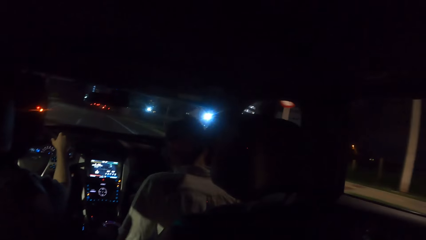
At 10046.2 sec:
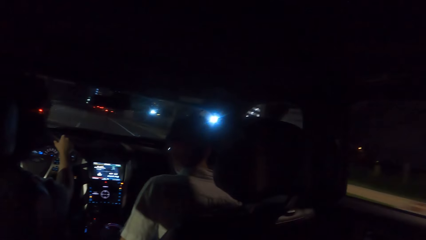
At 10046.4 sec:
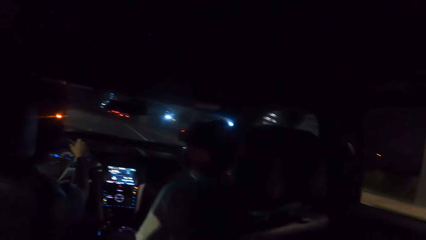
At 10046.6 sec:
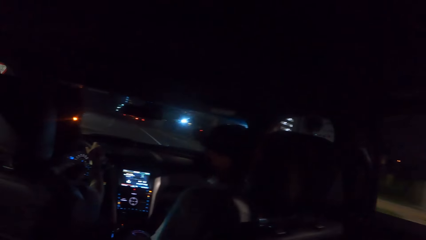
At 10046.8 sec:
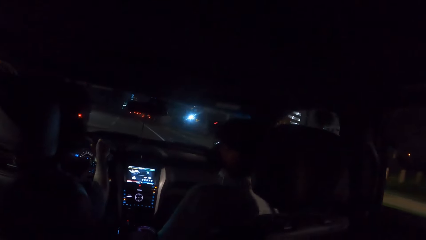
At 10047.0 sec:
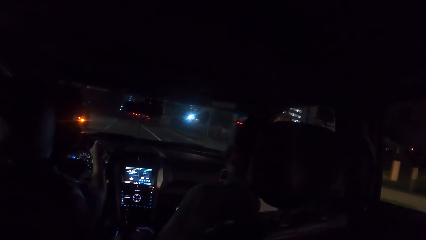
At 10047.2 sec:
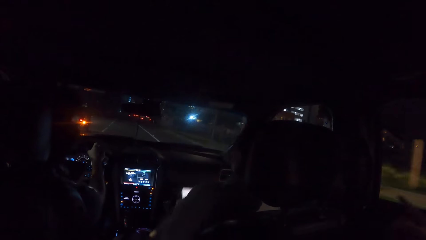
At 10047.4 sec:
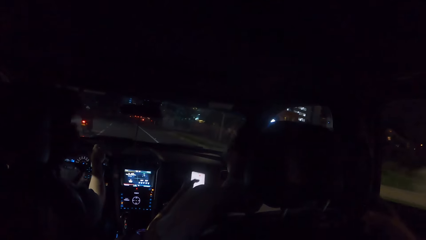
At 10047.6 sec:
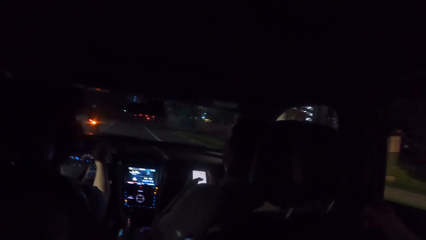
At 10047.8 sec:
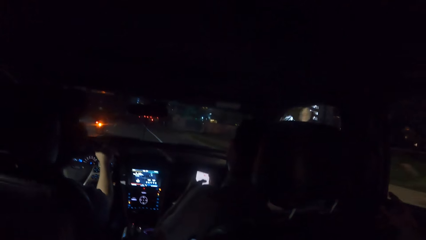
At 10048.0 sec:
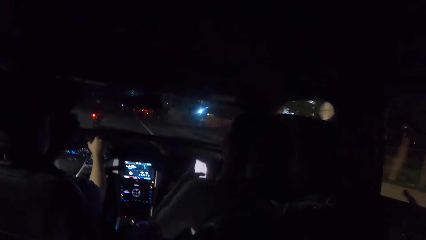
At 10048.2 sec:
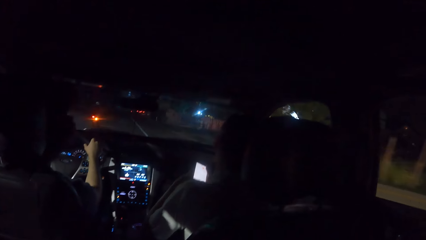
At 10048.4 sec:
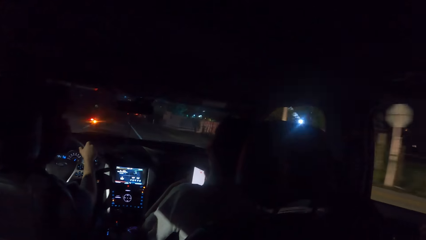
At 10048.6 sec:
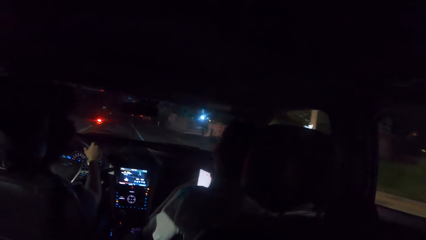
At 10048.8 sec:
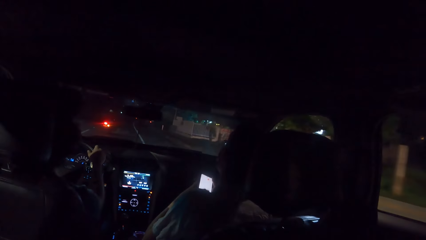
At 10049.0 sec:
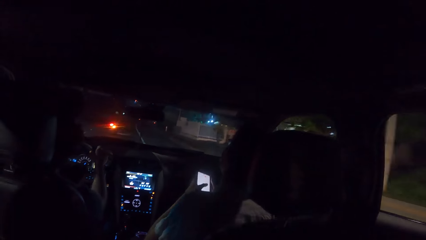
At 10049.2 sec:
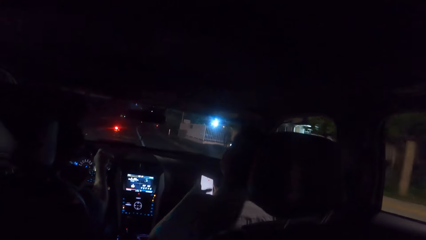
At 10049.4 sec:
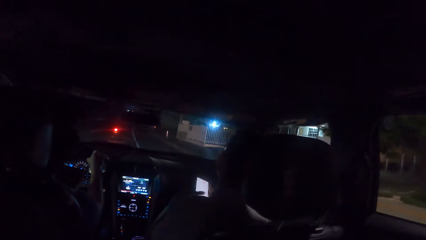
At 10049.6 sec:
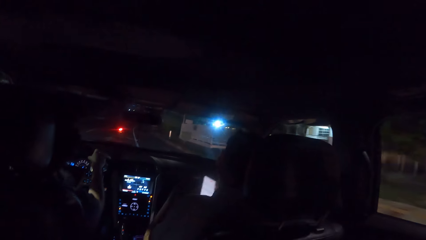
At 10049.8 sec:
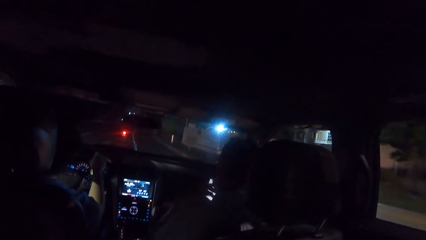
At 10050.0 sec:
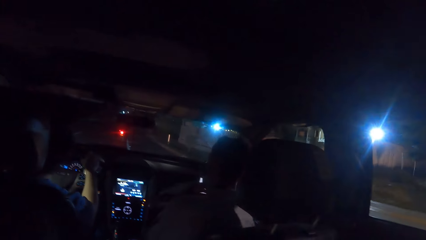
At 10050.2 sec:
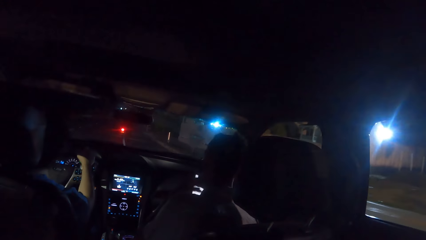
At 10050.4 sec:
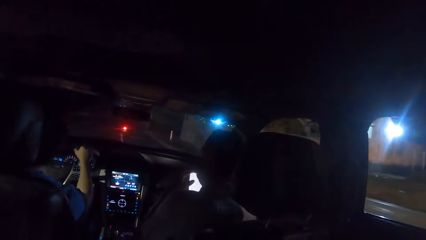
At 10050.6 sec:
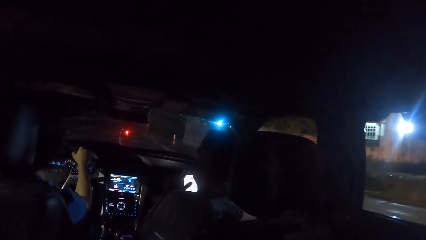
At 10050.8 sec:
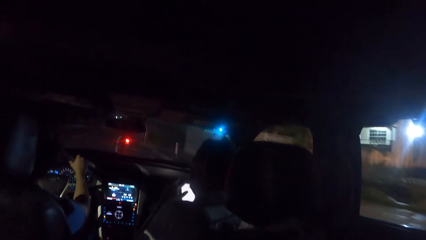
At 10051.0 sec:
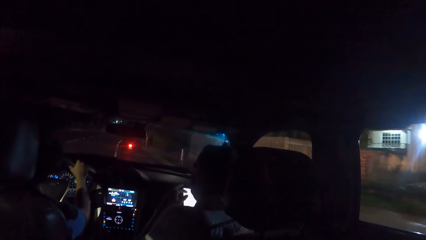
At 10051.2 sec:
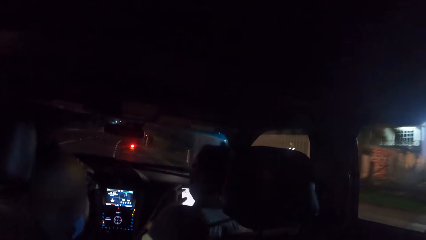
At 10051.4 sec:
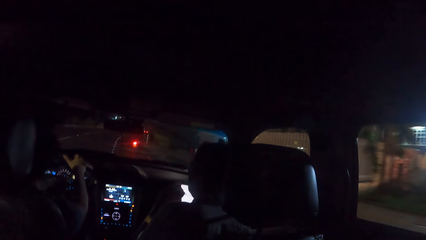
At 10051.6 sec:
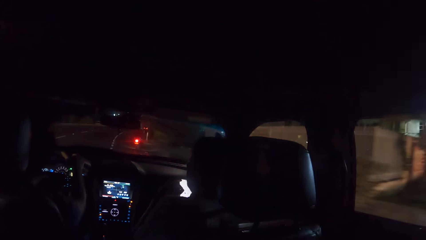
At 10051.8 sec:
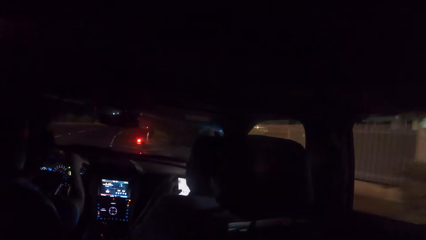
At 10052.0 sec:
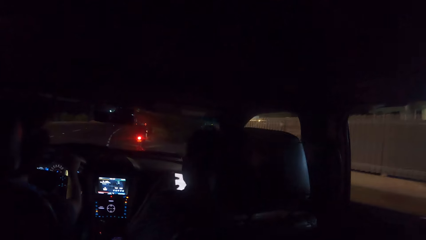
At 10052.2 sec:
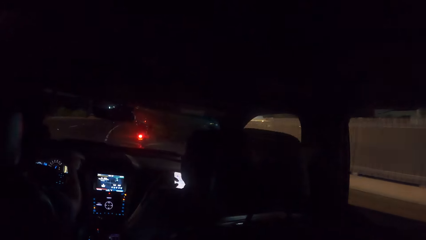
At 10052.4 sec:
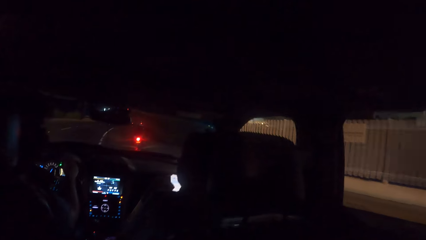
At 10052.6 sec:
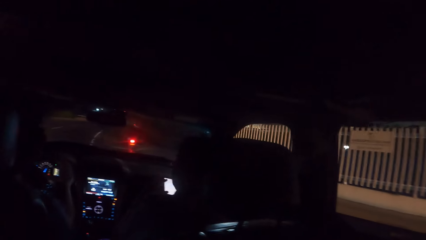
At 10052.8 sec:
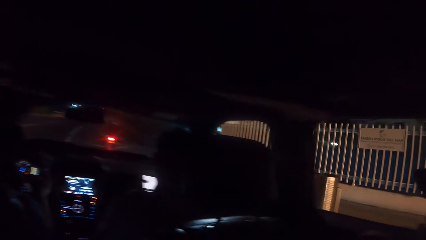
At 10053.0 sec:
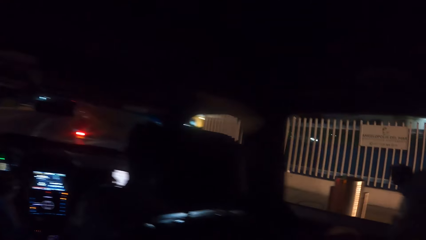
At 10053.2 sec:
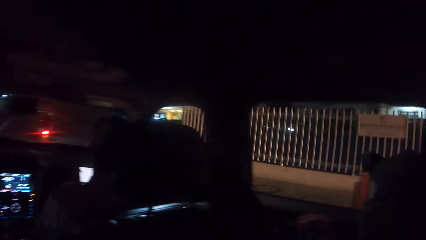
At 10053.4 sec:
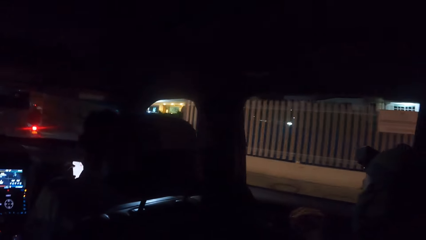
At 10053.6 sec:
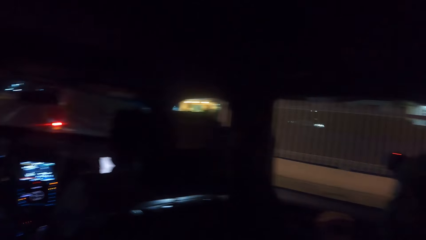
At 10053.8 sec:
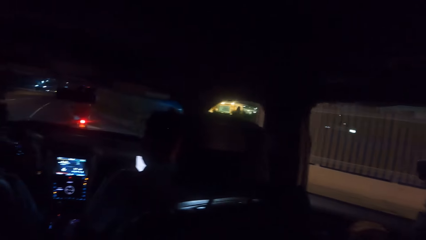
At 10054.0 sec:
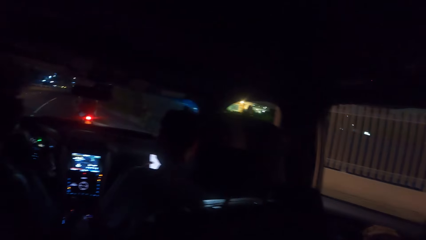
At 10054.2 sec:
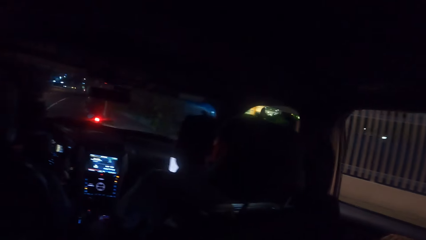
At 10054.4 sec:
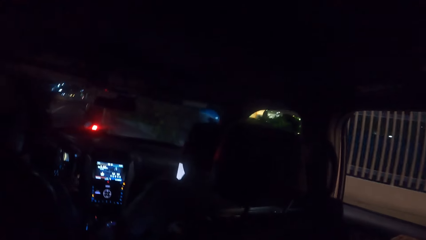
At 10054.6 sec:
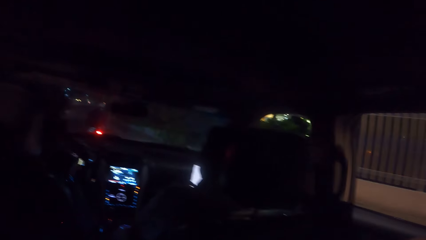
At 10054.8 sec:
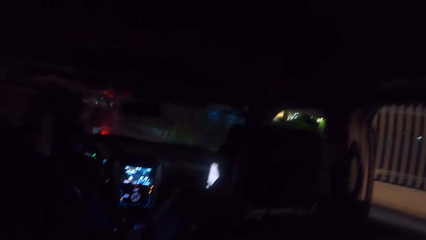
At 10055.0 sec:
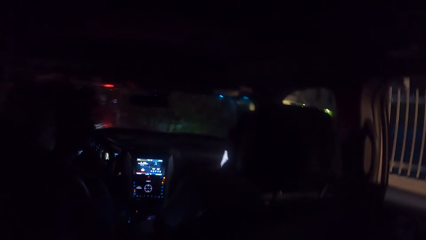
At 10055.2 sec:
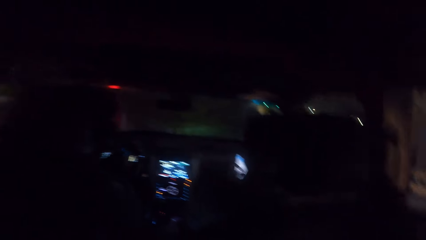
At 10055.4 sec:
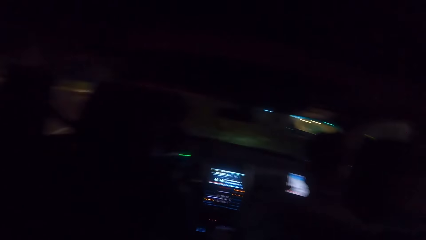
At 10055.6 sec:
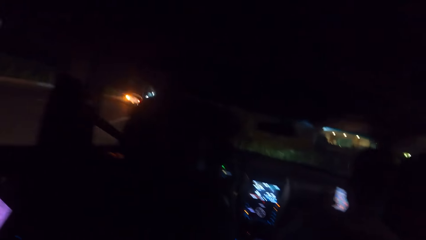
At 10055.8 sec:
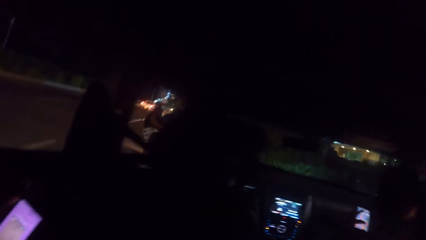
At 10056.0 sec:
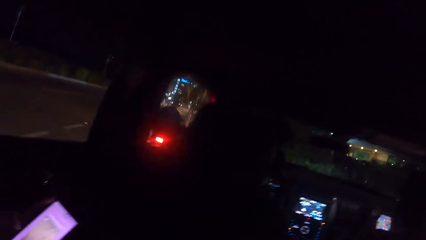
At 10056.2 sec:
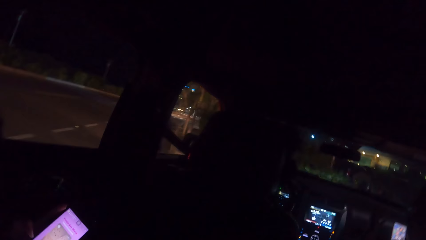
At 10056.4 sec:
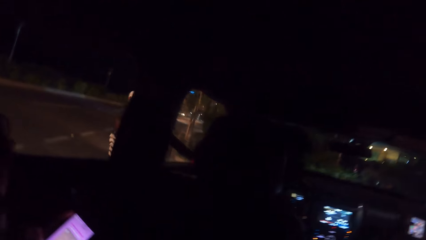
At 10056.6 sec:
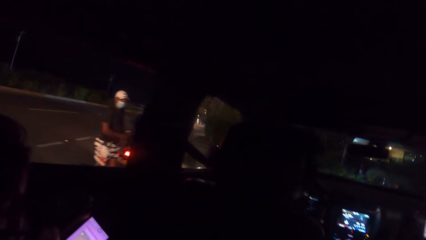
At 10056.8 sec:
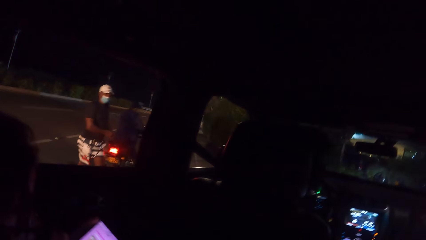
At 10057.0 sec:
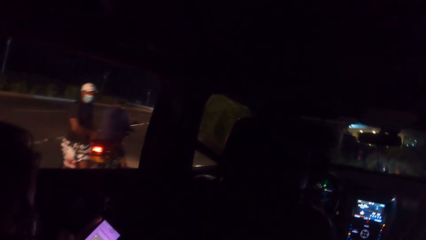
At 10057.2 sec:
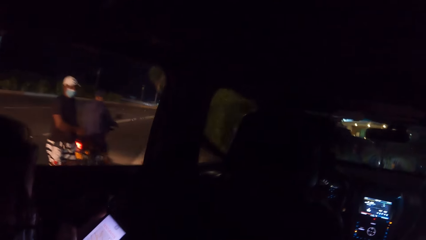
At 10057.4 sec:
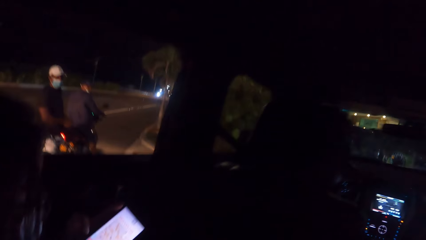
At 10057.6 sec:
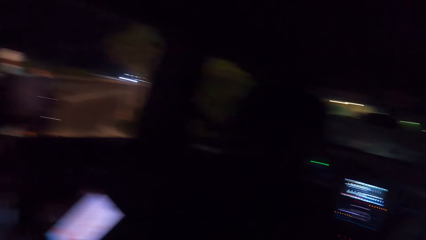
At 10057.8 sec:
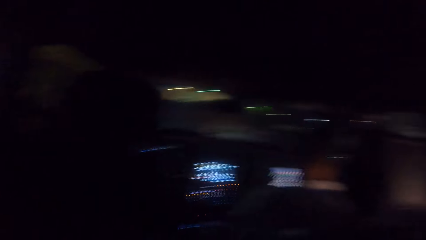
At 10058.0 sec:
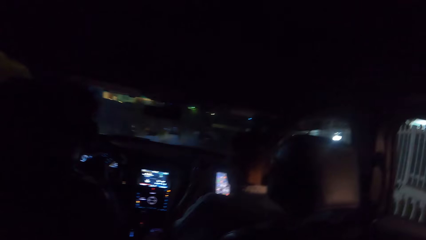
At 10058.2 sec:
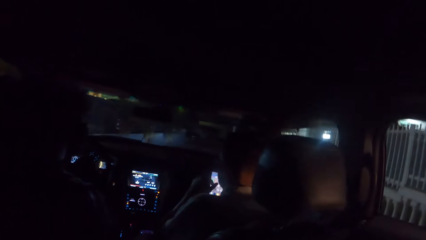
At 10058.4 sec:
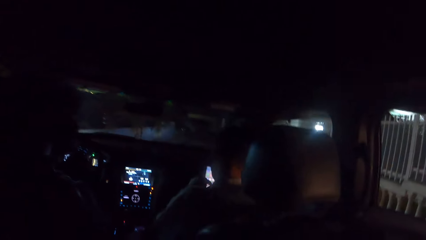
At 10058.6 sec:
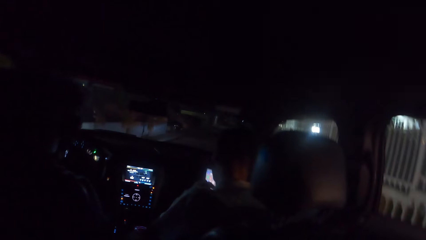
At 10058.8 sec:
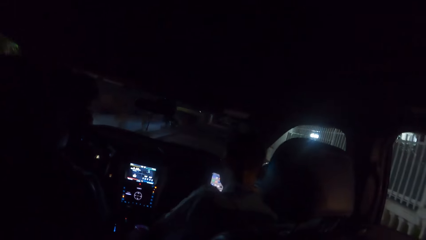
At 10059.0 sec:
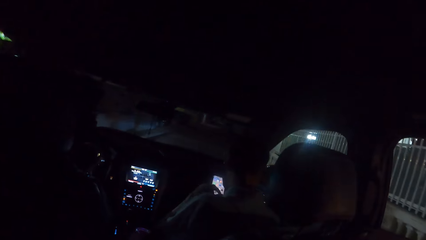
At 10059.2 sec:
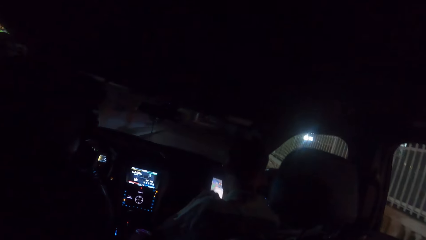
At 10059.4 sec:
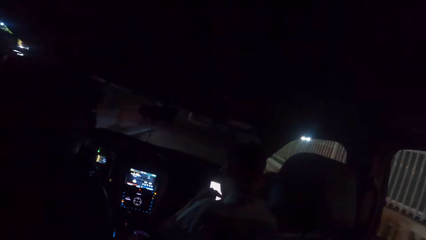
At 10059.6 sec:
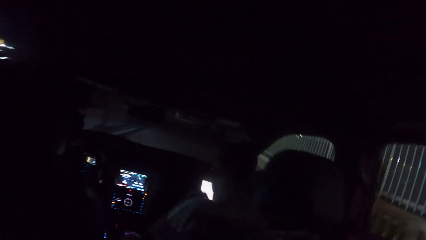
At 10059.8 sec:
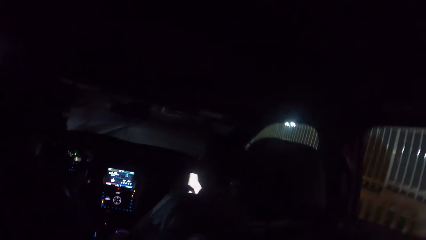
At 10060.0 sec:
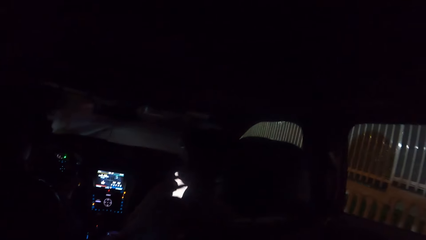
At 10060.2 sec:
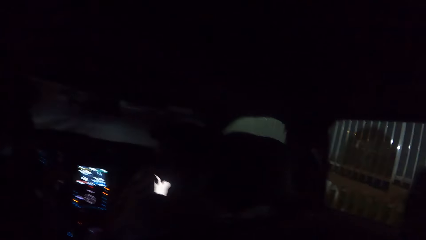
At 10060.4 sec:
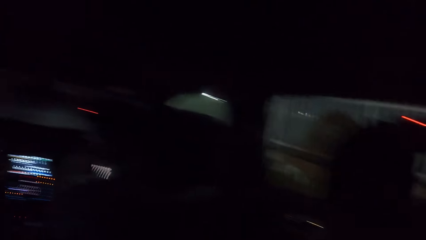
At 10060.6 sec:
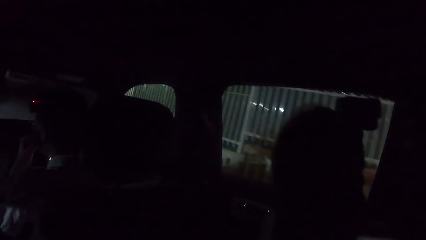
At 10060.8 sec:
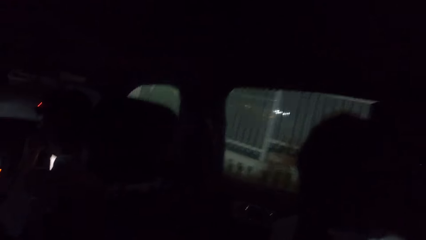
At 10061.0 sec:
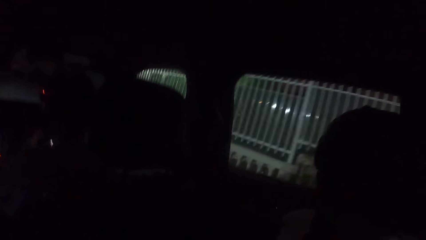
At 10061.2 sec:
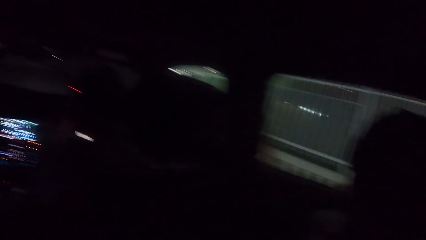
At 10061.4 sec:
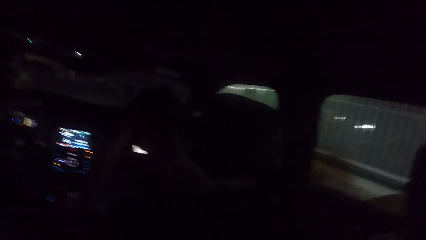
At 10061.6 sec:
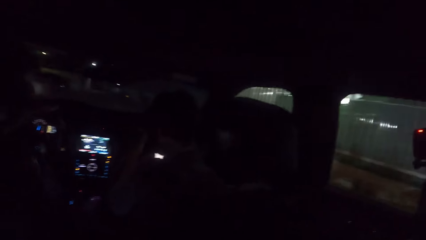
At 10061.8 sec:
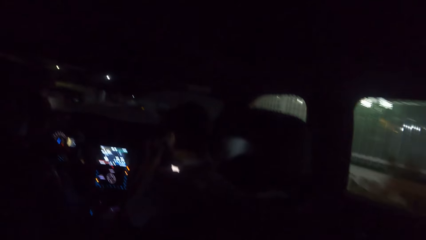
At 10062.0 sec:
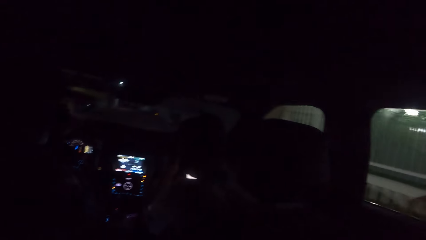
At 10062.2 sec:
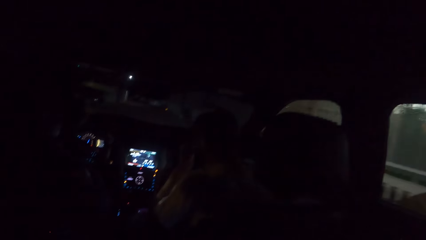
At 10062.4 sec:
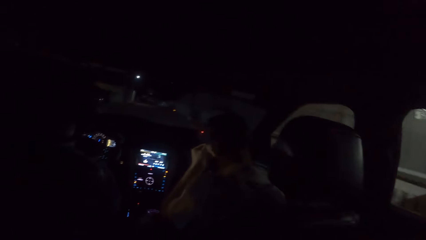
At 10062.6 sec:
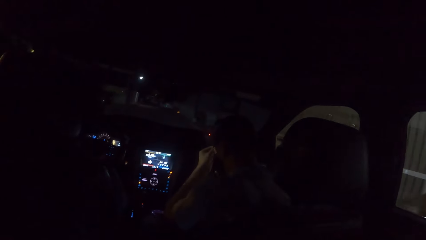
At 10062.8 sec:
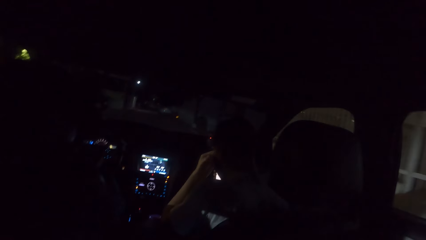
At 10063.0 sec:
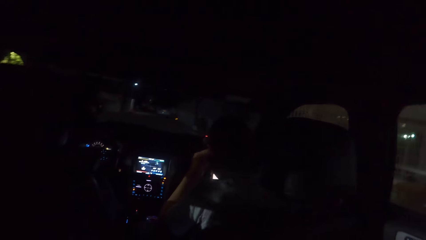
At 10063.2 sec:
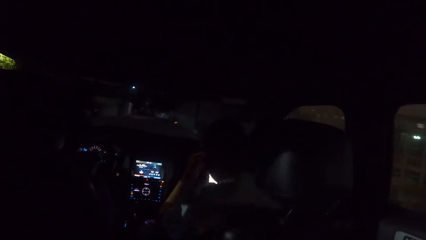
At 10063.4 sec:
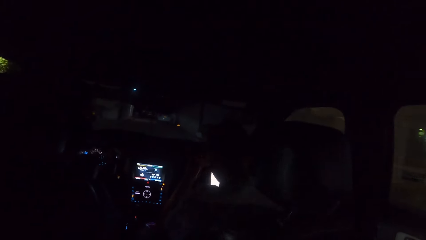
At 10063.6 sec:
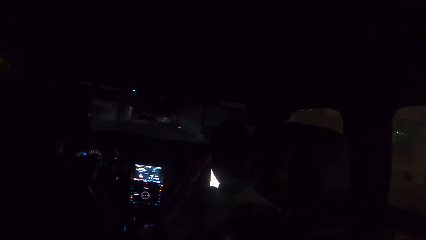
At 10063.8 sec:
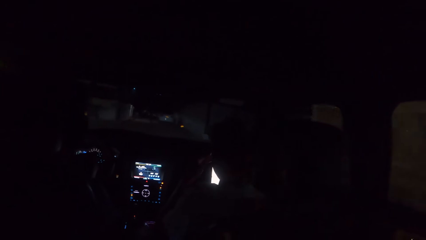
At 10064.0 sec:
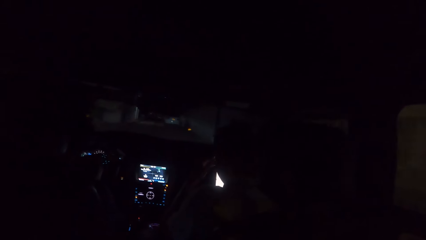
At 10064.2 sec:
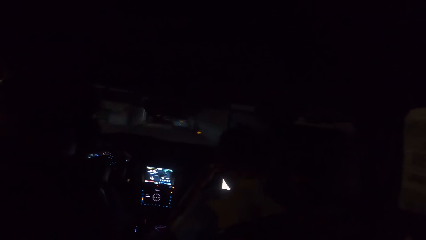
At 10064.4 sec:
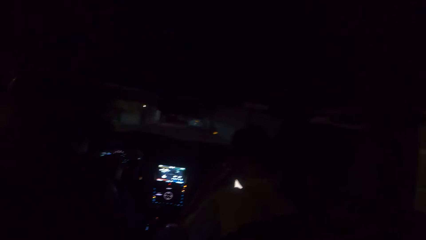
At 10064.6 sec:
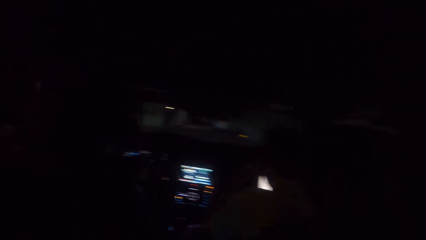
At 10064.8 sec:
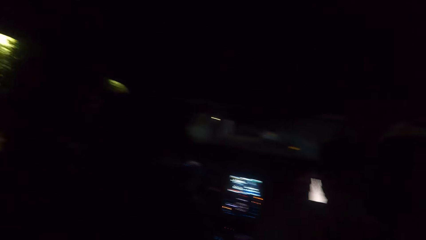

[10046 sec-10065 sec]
A man holds a phone with his right hand and operates the phone with his left hand. A woman operates a phone with her hands. The man operates the phone with his left hand. The man adjusts an earphone in his left ear with his left hand.
